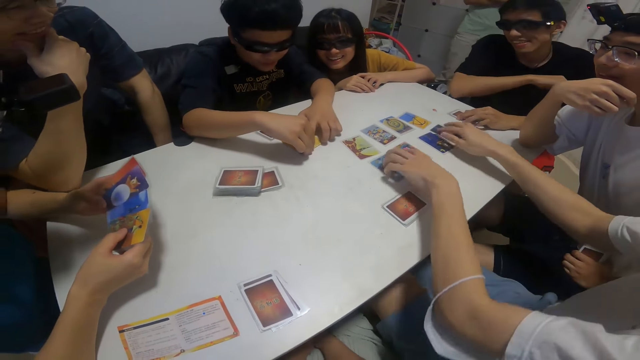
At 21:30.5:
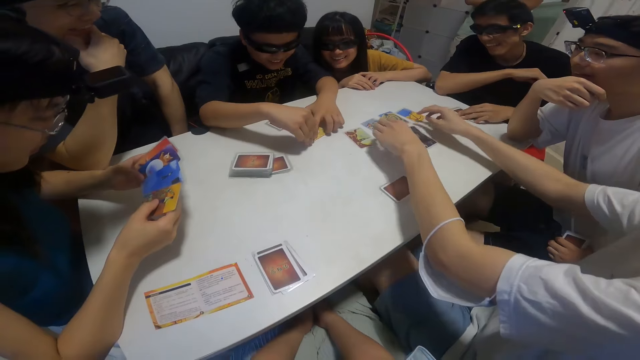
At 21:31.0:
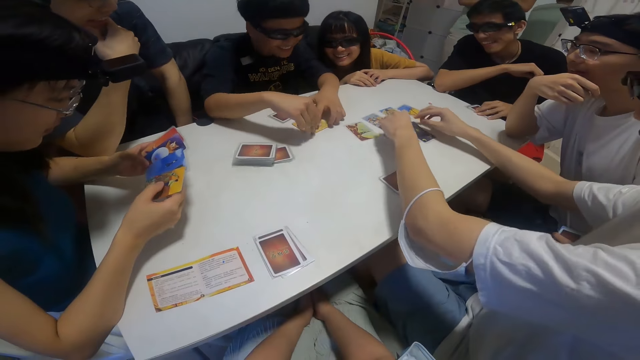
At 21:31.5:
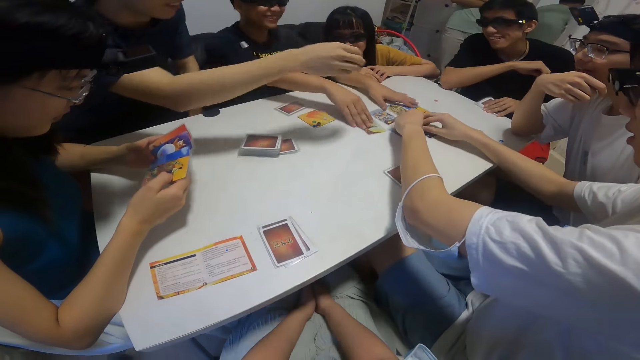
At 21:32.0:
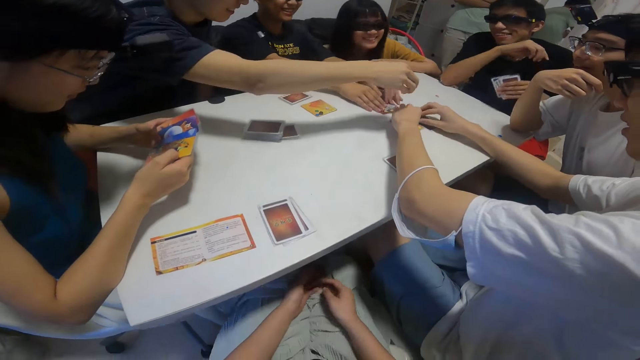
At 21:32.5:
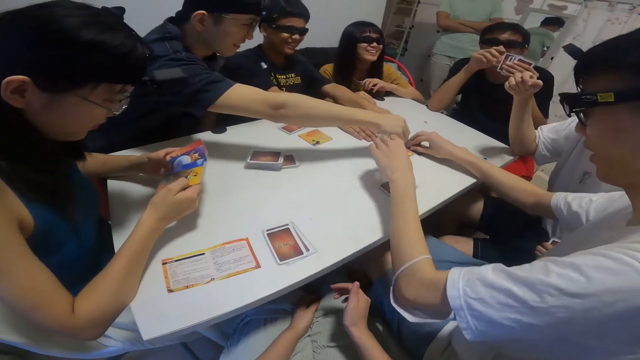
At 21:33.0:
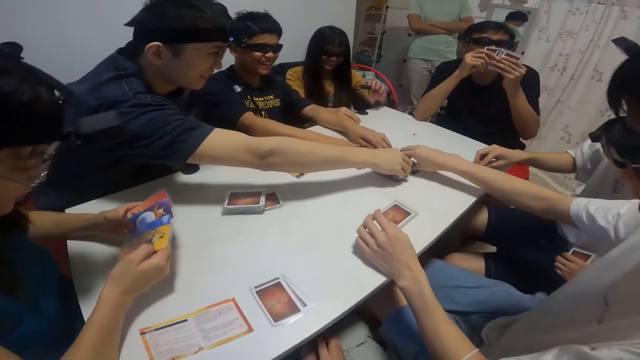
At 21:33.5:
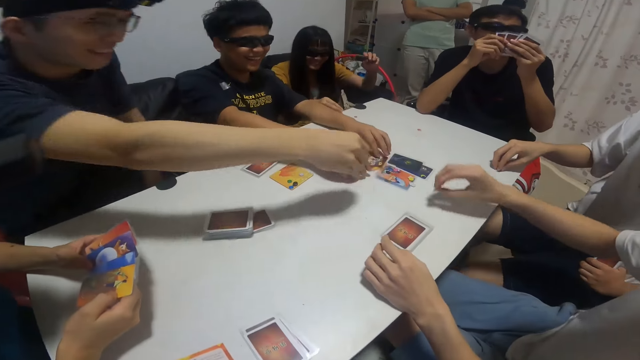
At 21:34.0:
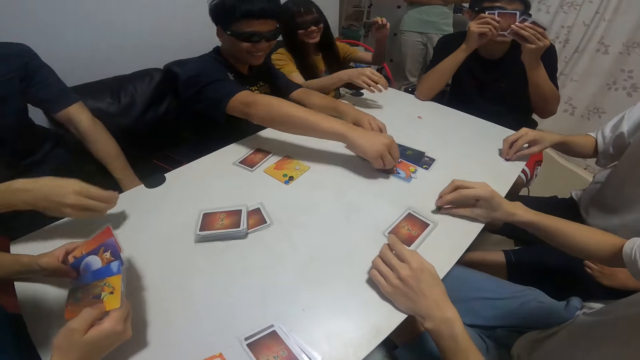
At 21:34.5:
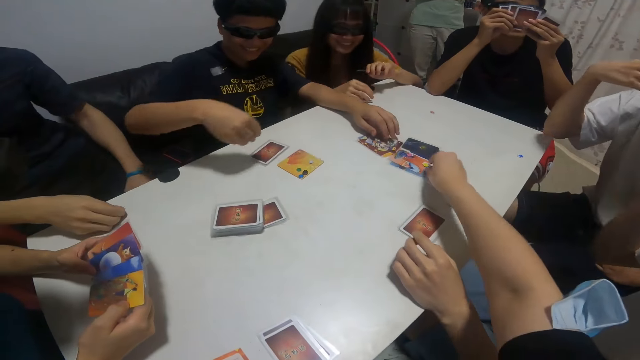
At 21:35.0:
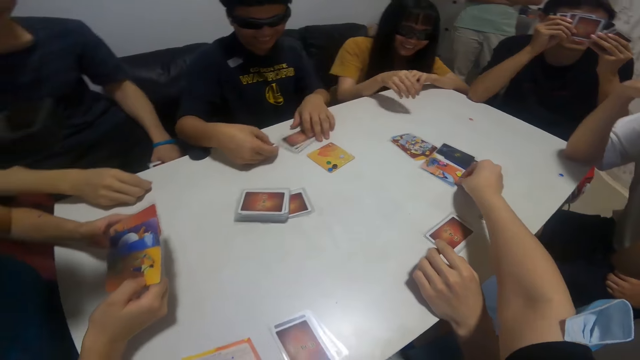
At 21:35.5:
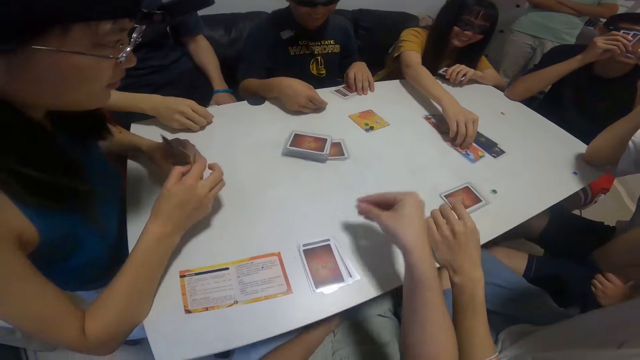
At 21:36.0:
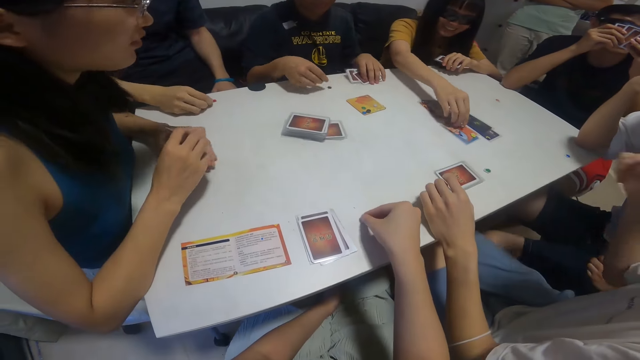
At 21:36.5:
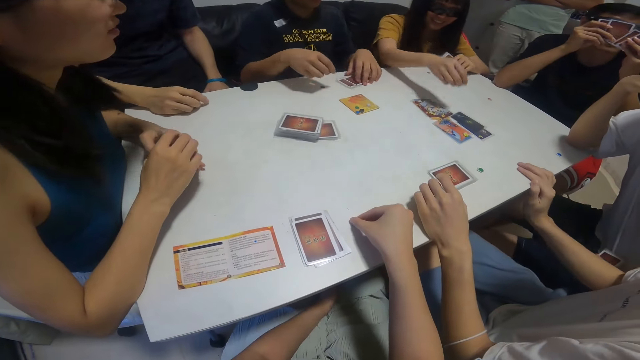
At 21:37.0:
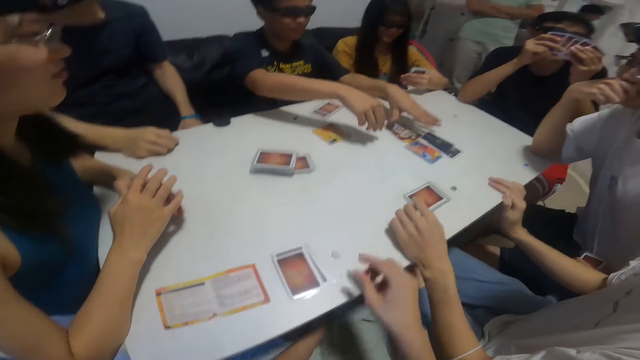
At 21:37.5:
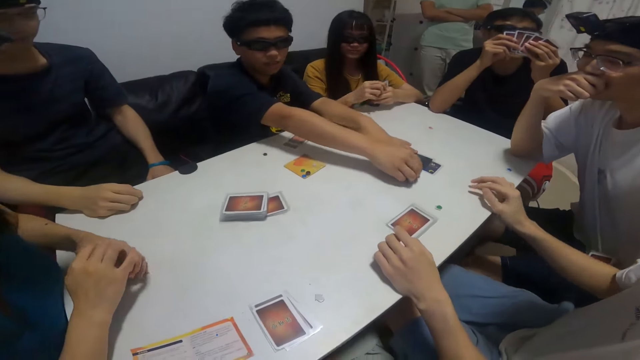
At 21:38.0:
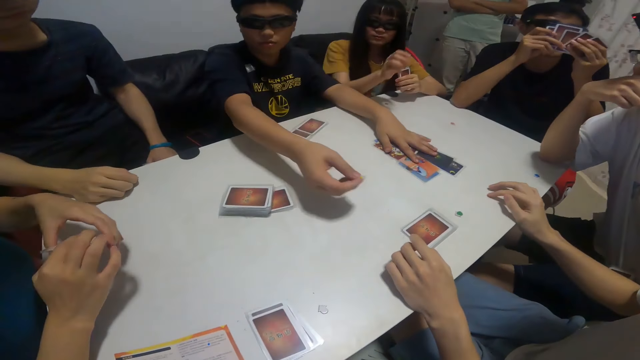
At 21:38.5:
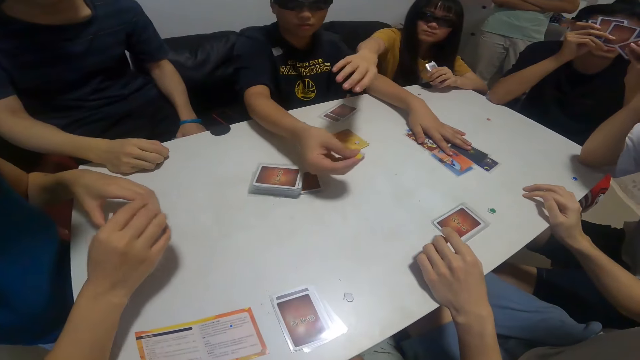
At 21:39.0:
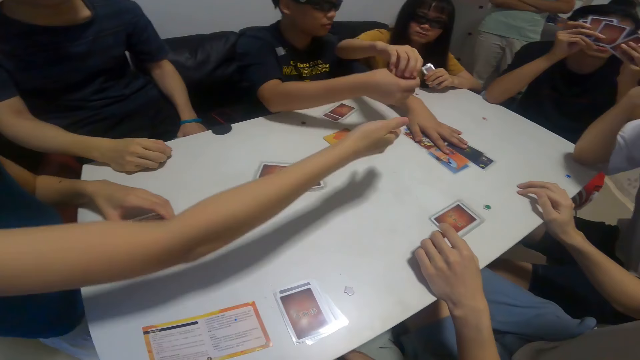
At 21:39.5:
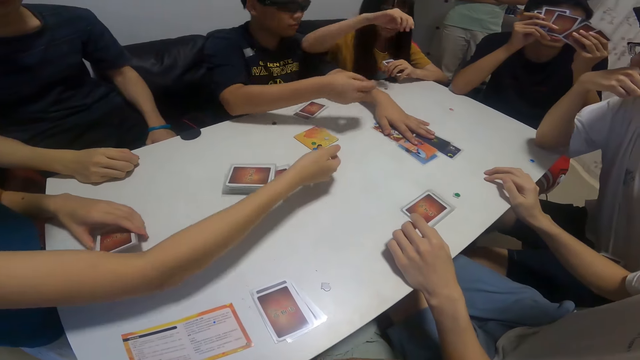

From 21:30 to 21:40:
A man sorts the cards on the table with both hands. Another man raises some cards with his left hand. A third man takes the sticker from the card with his right hand. A boy takes the sticker from the card with his right hand. Another boy takes the sticker from the card with his right hand. The camera wearer takes the sticker from the card with his right hand. A girl takes the sticker from the card with her right hand. The second boy picks another sticker from the card with his right hand.

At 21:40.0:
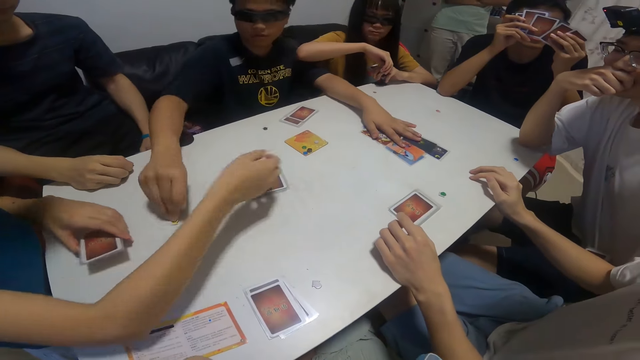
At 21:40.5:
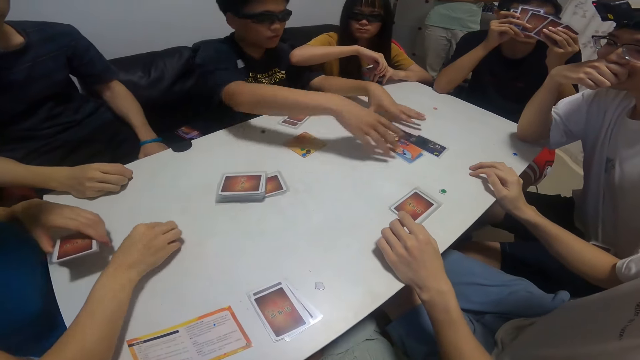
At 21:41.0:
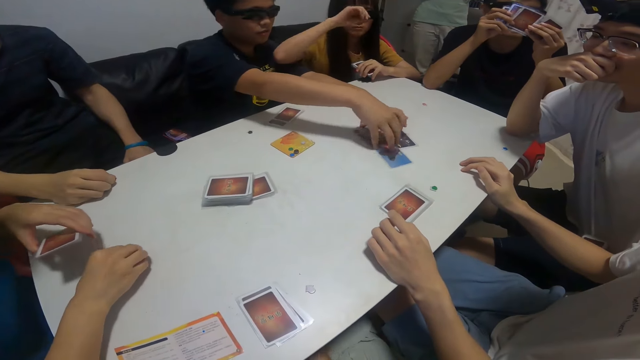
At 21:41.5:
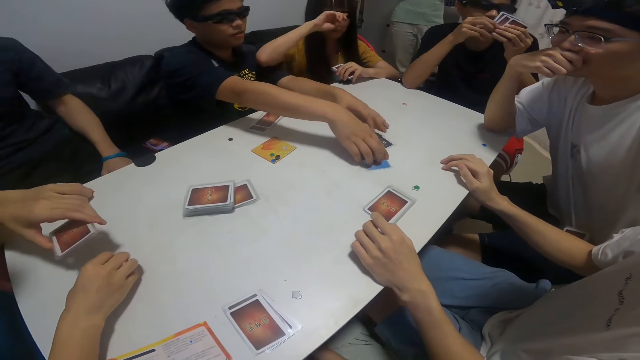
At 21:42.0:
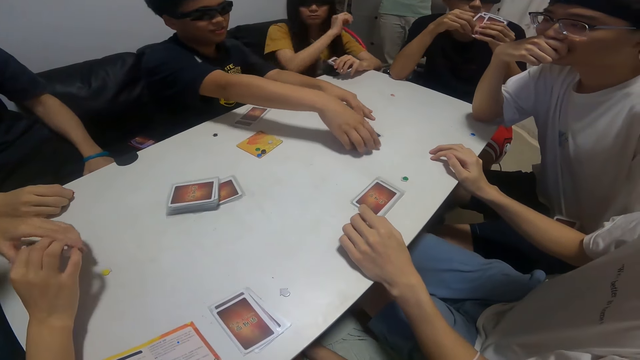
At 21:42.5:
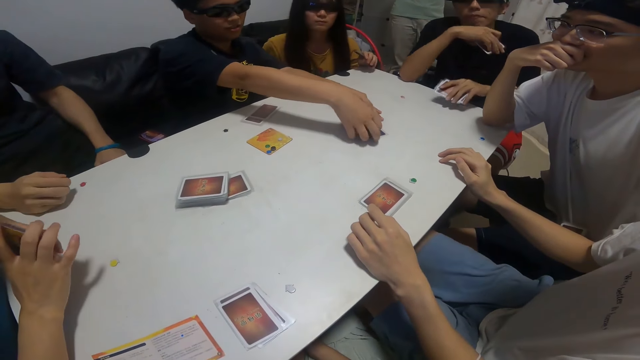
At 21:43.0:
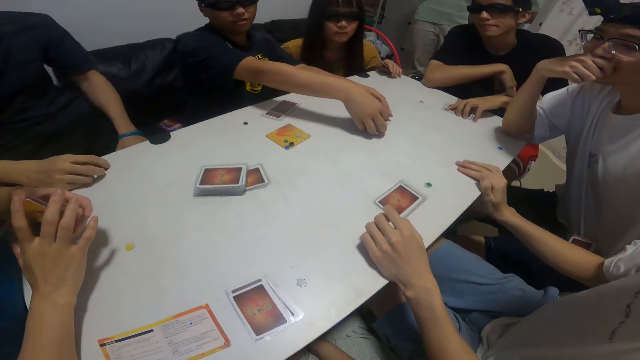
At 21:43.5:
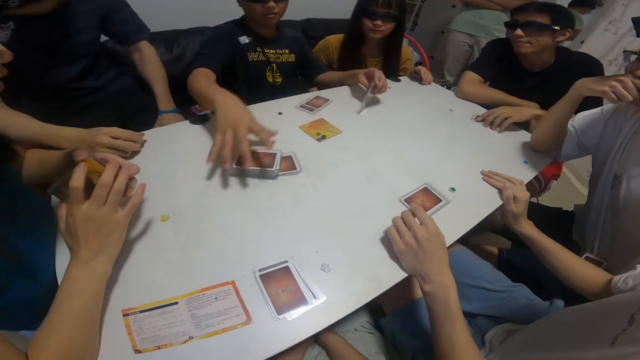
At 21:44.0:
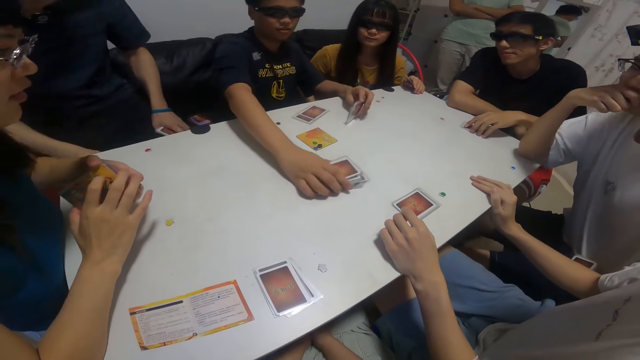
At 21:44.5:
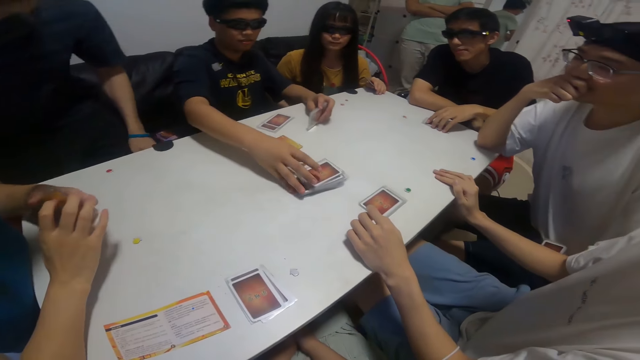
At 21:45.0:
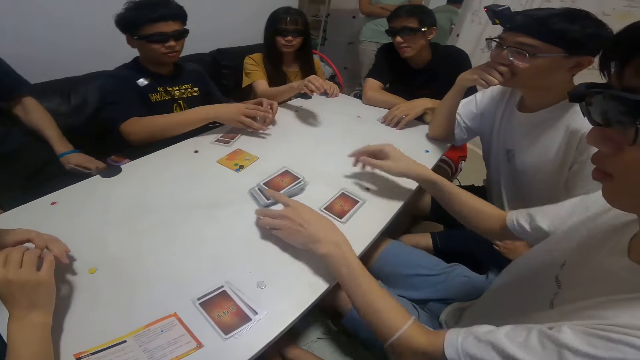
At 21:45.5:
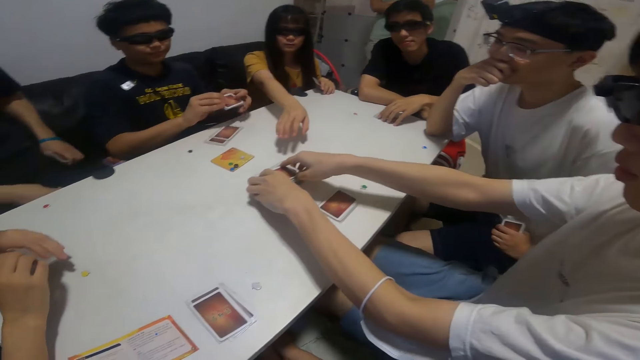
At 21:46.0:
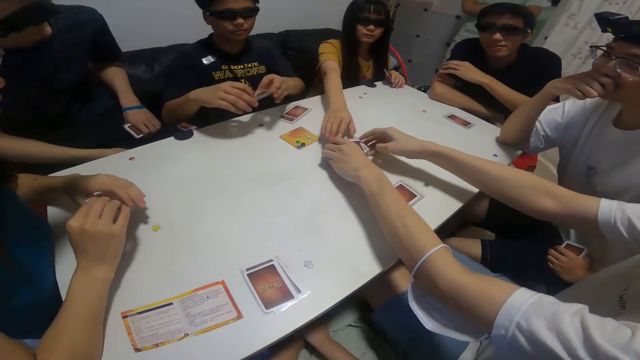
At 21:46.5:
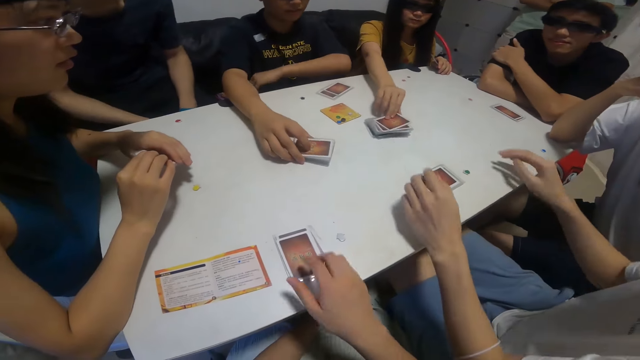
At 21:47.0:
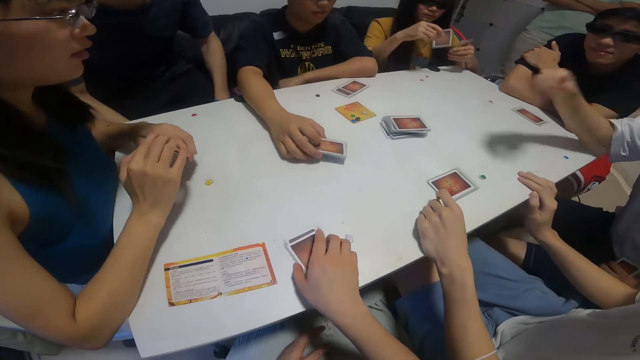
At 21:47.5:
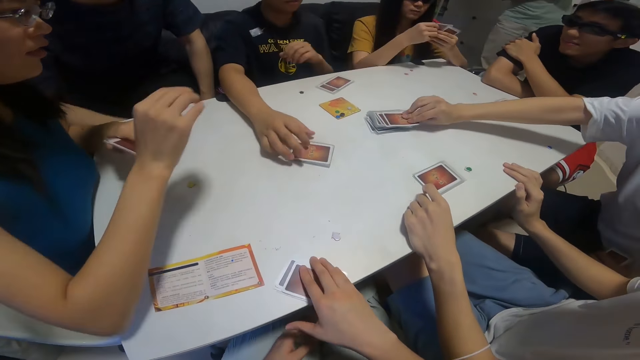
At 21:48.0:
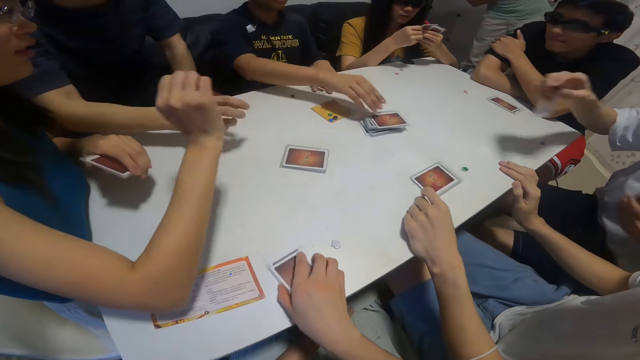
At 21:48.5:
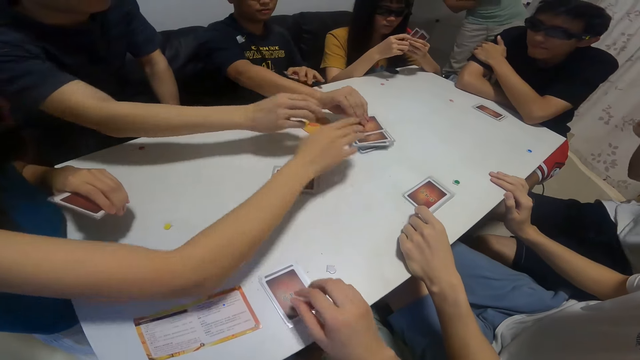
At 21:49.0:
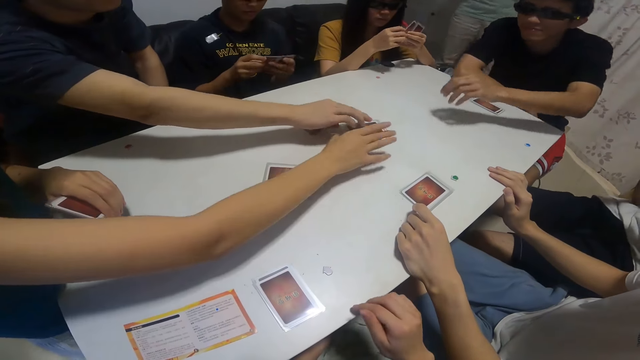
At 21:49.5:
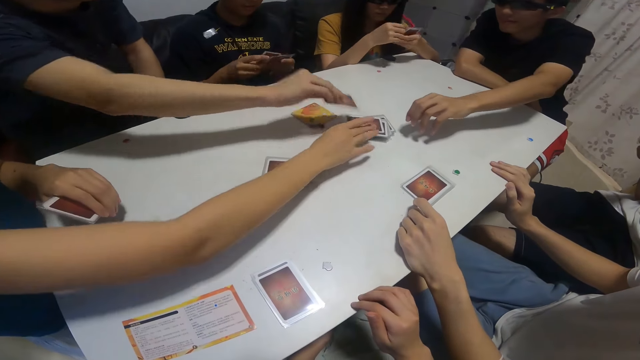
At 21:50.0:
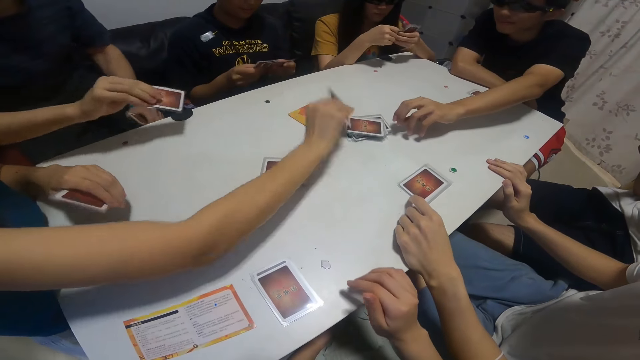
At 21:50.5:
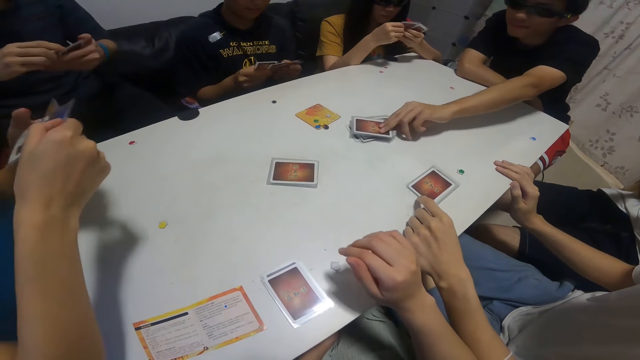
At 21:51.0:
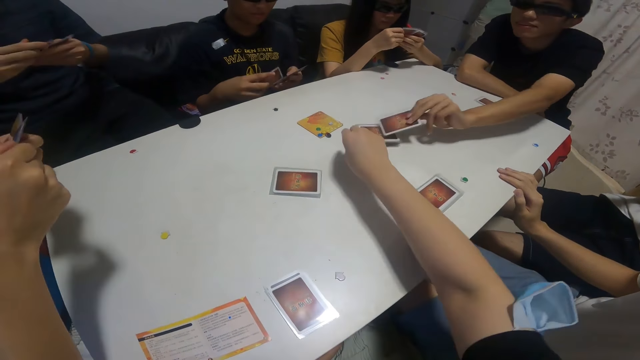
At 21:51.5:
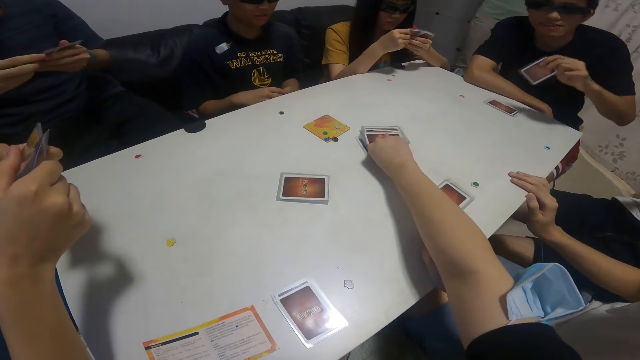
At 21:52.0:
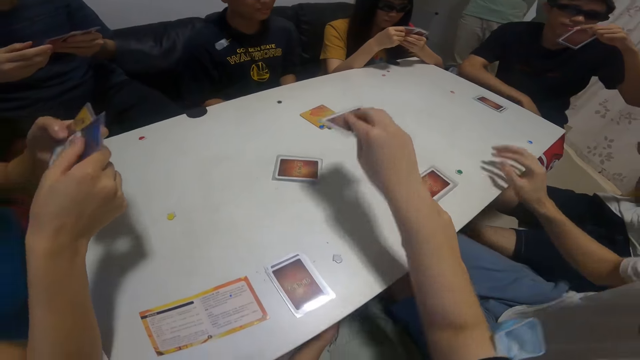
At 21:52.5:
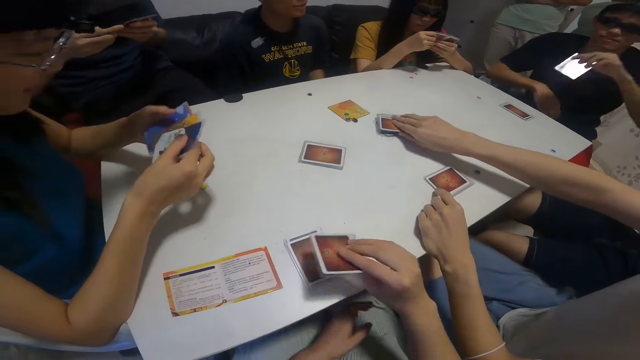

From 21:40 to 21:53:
A boy drops another sticker on the table with his right hand. A lady picks the sticker from the table with her right hand. The boy gathers some cards on the table with both hands and moves some cards on the table with his right hand. A man gathers some cards on the table with both hands. The boy drops some cards on the table with his right hand. A girl picks another card from the table with her right hand. Another boy picks another card from the table with his right hand. The first boy picks another card from the table with his right hand. Another man picks another card from the table with his right hand. The lady picks another card from the table with her right hand. A third man picks another card from the table with his right hand. The camera wearer picks another card from the table with his right hand.
